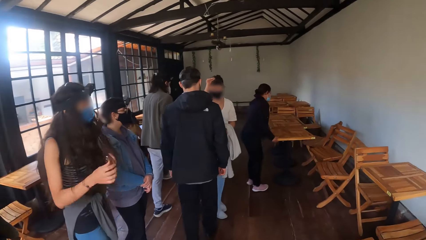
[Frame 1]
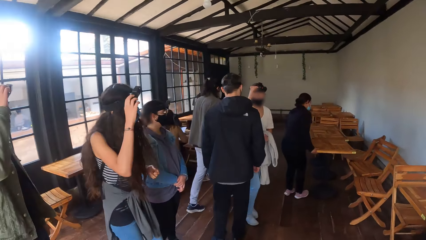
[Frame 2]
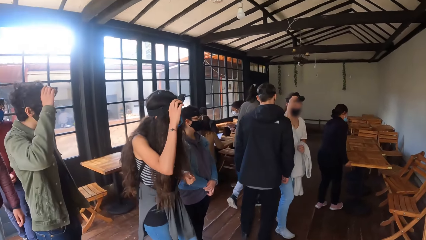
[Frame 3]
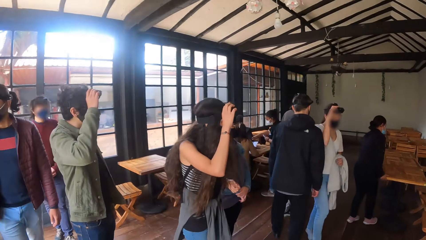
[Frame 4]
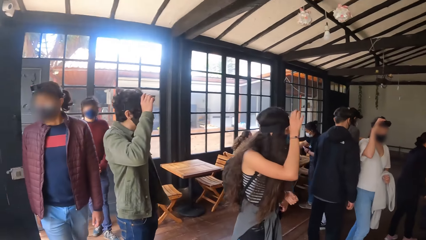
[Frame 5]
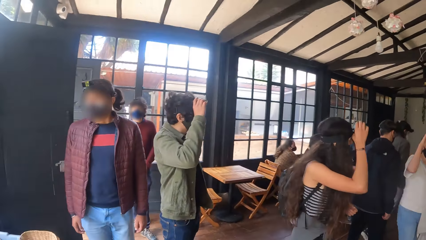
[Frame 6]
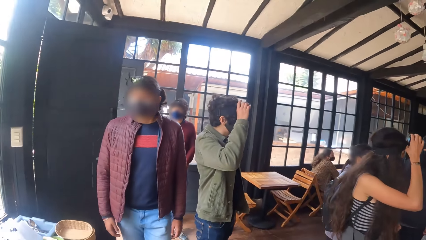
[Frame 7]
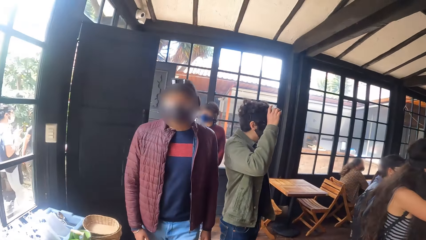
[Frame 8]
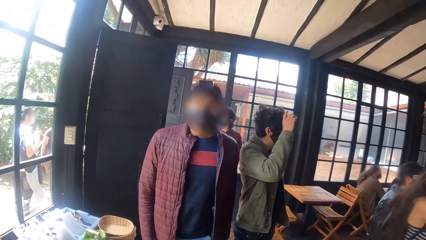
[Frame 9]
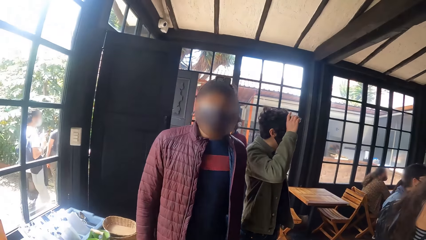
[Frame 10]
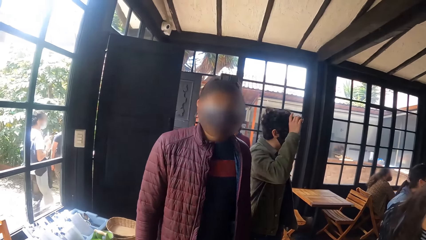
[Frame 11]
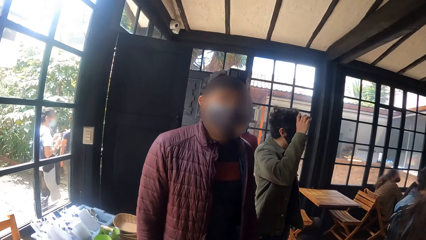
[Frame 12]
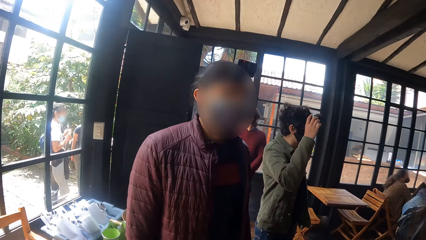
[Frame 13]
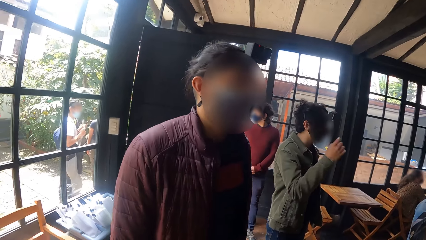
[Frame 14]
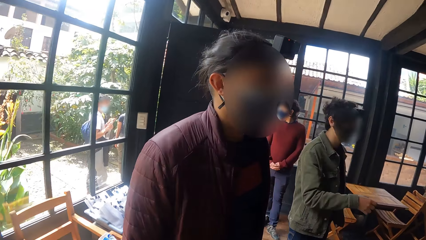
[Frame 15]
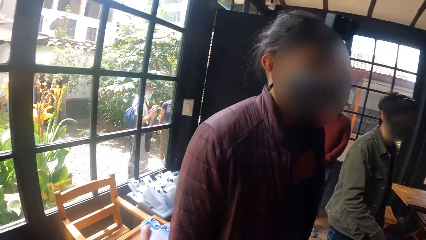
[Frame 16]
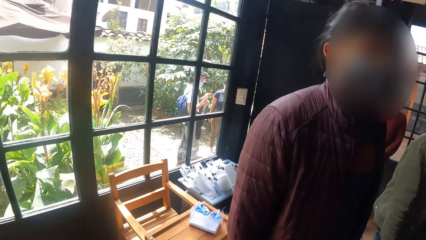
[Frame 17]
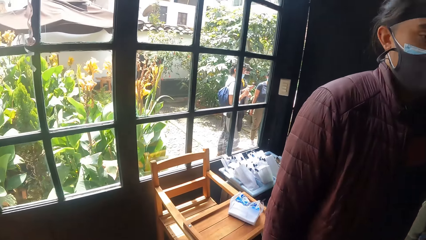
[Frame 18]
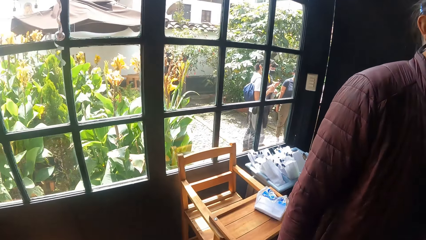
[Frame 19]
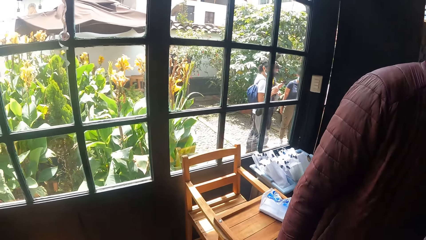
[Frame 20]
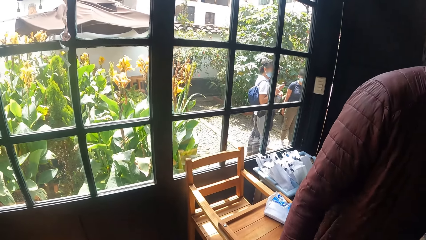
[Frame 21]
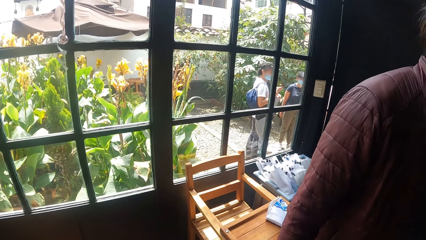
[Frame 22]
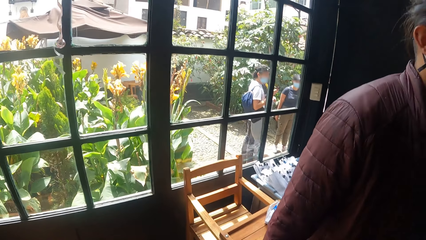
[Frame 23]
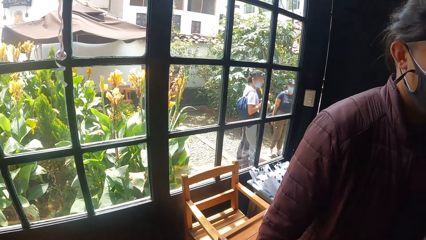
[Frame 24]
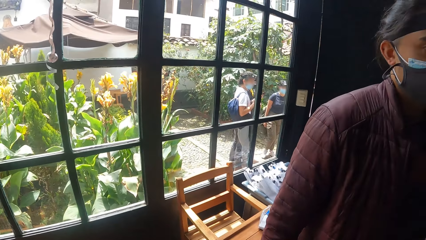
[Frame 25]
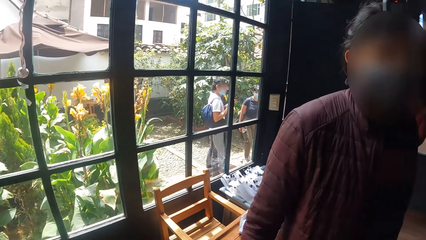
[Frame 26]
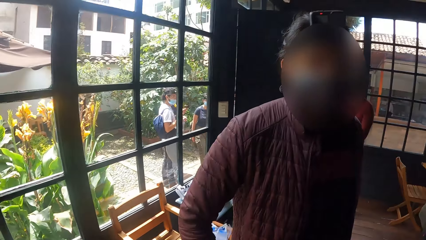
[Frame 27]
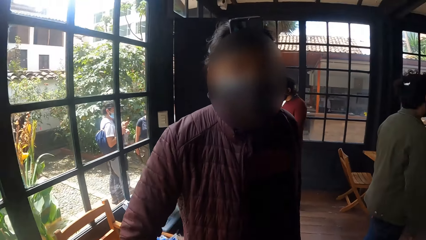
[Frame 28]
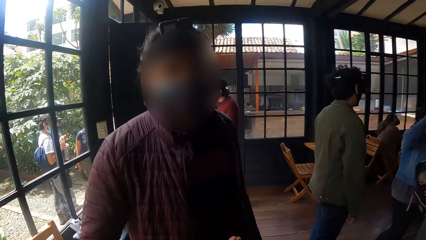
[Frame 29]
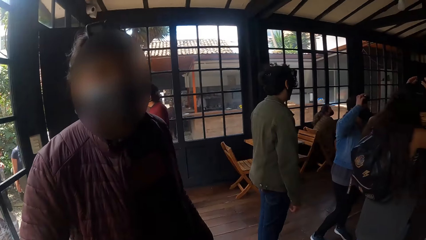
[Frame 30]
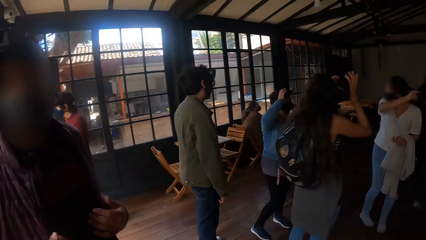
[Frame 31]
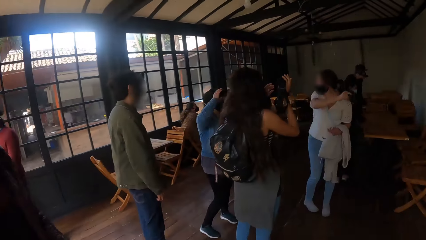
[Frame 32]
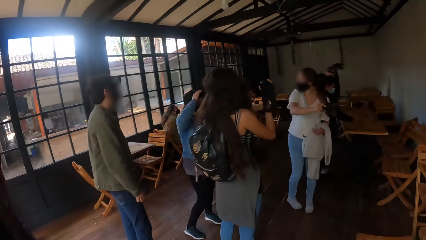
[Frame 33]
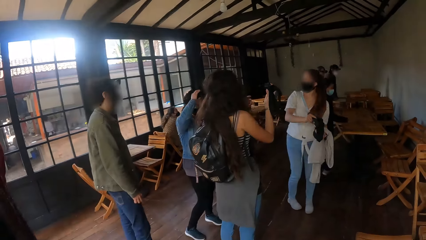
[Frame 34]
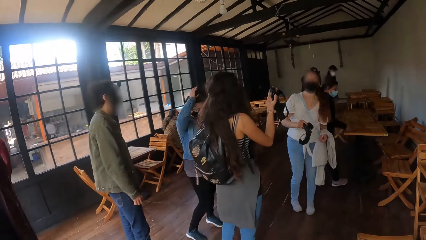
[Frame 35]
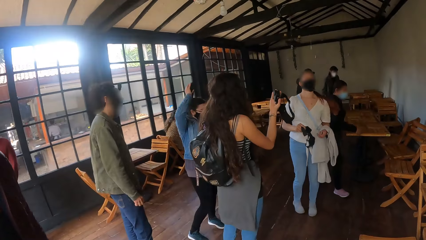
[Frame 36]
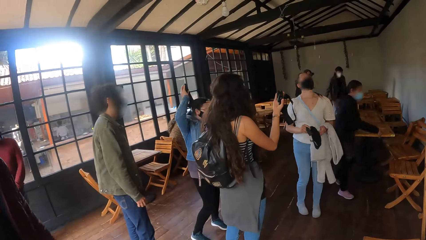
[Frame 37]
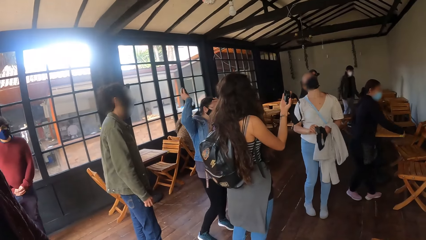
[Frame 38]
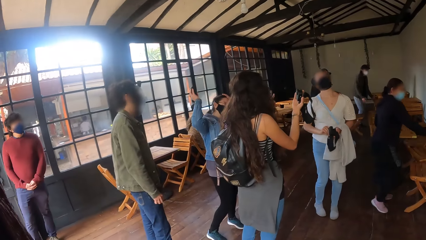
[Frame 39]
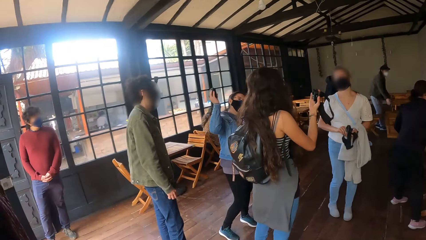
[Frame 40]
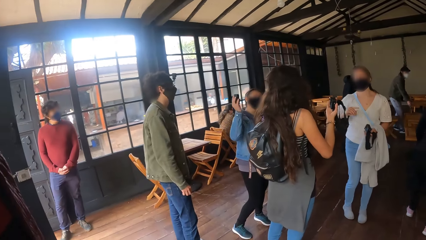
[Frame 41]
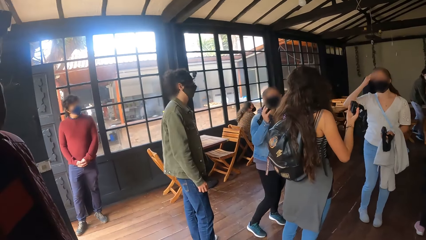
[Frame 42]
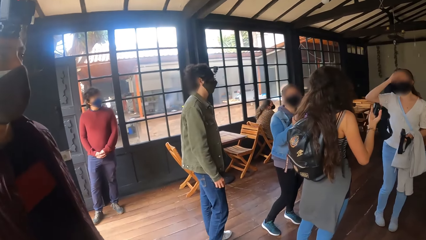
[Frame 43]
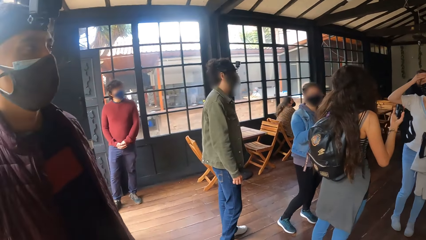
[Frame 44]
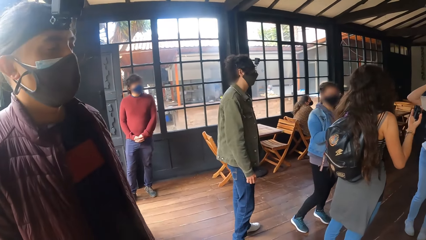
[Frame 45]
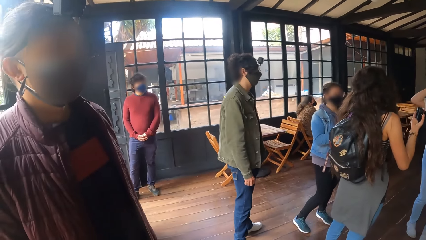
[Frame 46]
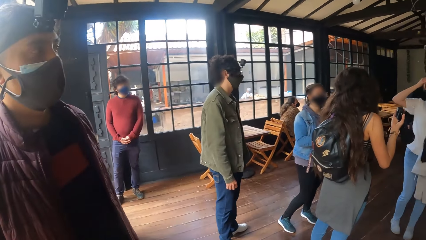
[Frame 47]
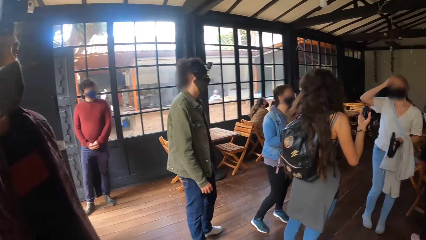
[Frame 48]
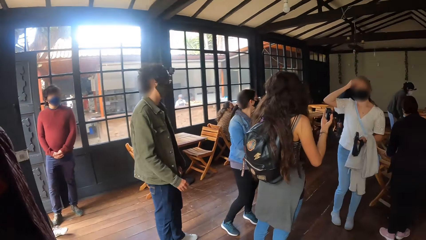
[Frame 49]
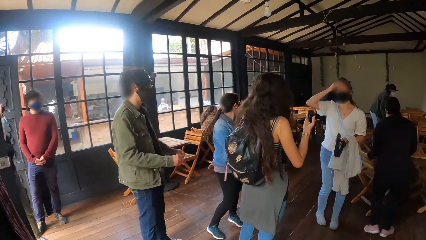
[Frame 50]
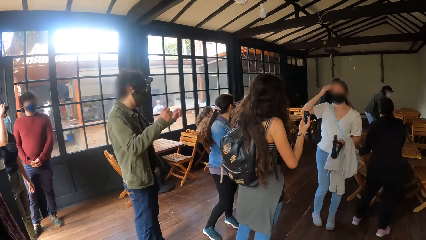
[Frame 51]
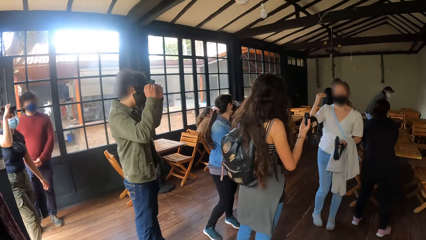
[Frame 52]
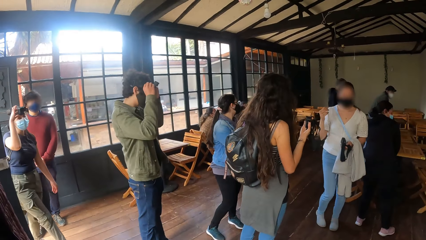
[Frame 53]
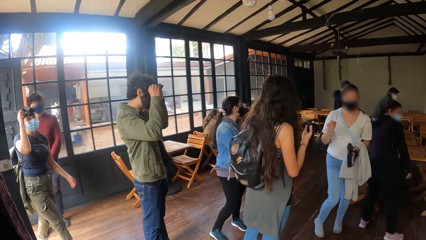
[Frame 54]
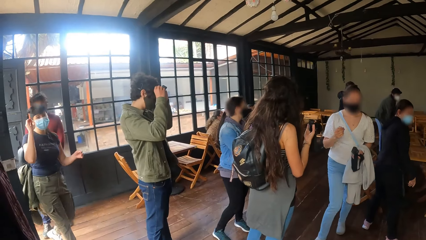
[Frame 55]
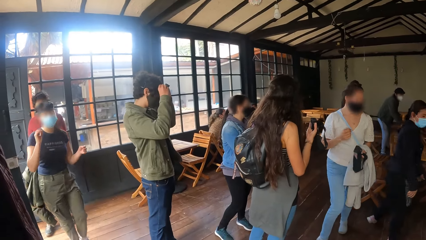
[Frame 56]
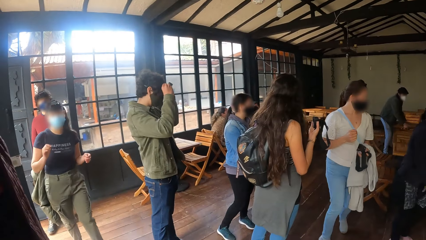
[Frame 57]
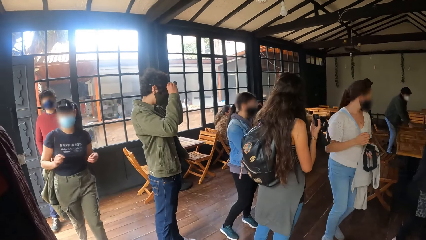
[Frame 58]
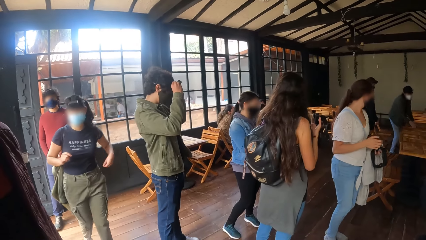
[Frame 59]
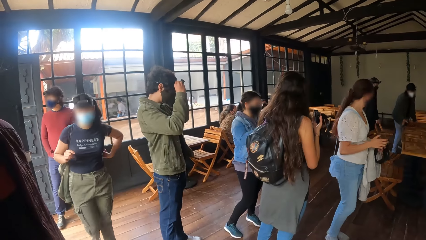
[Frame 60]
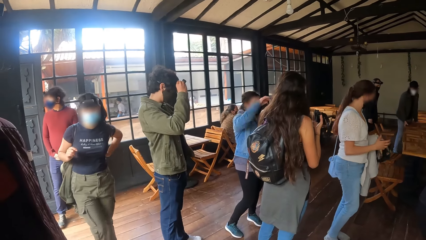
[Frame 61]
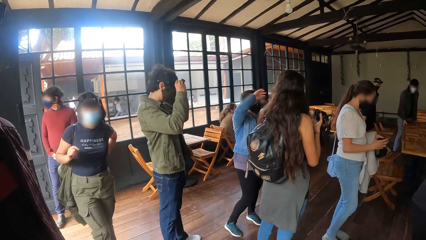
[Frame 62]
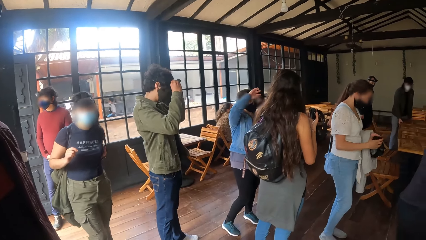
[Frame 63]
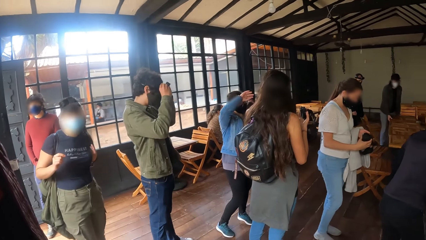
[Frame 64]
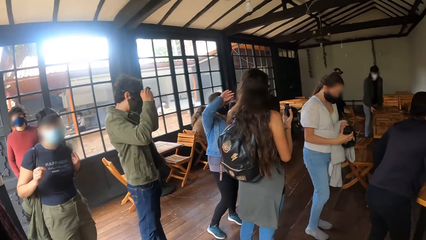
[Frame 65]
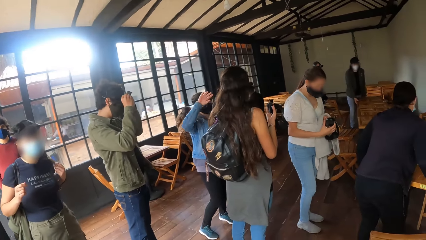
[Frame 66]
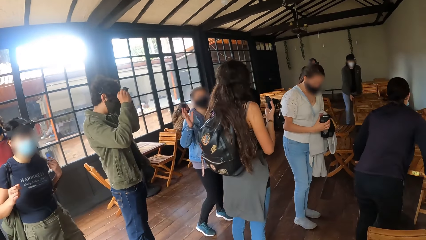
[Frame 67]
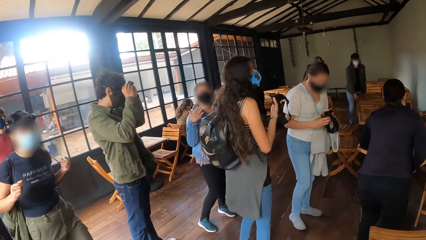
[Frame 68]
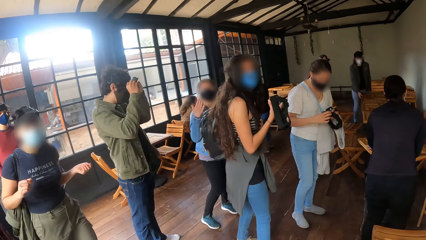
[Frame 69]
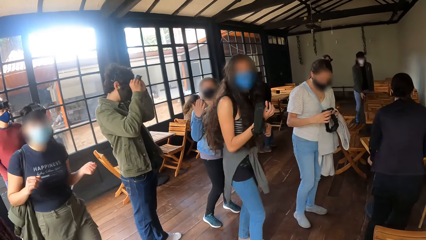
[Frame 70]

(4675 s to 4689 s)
The camera wearer interacts with a man. They stare at the window. They look around the restaurant.
